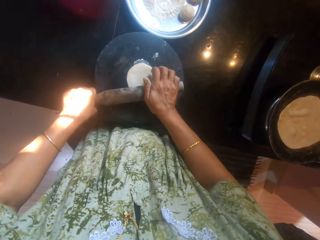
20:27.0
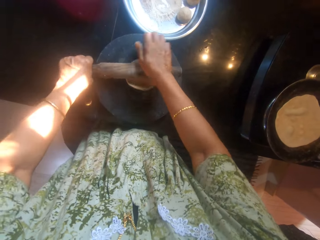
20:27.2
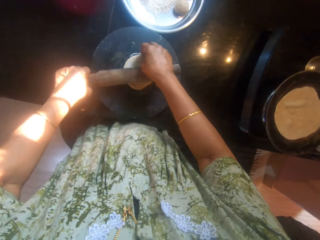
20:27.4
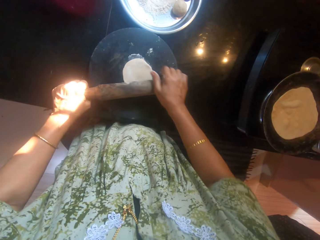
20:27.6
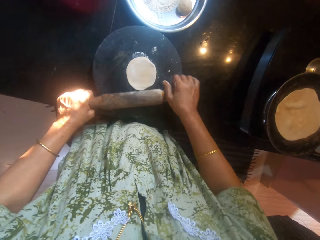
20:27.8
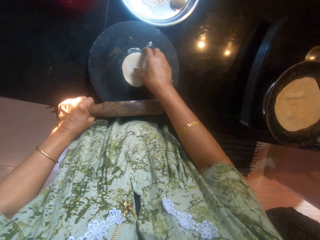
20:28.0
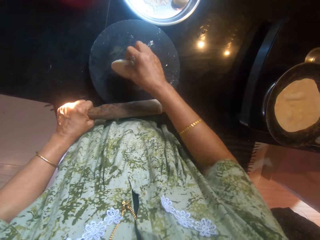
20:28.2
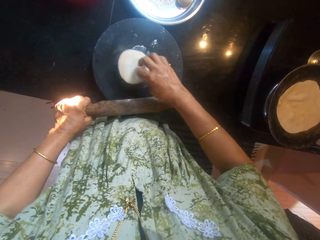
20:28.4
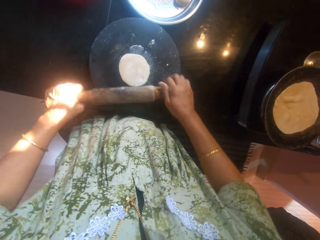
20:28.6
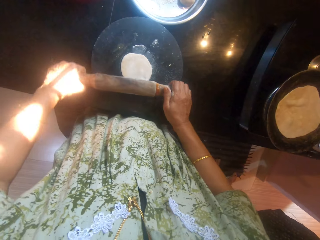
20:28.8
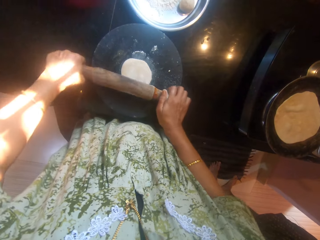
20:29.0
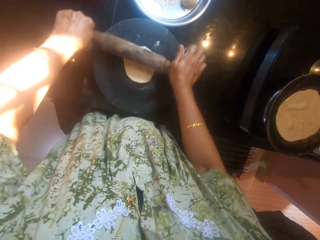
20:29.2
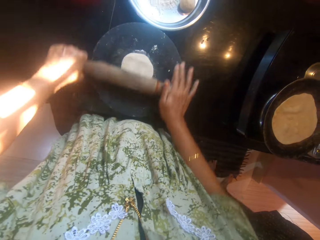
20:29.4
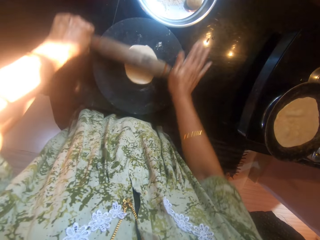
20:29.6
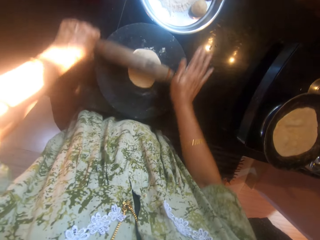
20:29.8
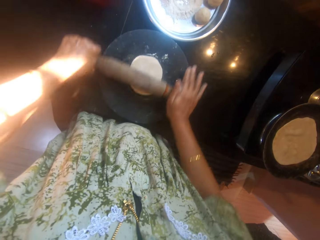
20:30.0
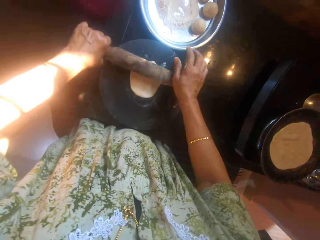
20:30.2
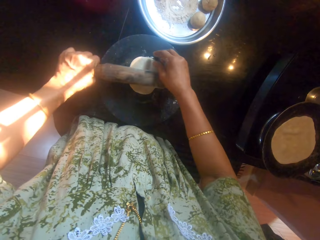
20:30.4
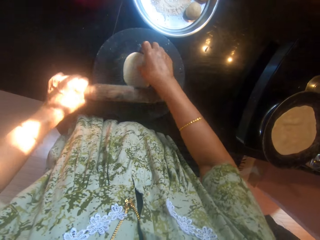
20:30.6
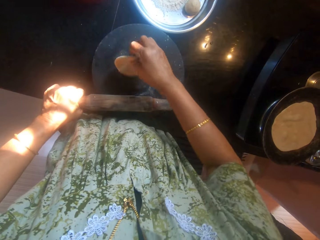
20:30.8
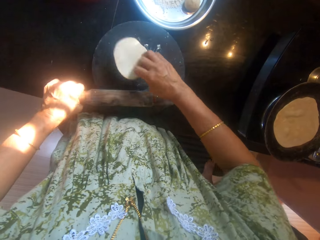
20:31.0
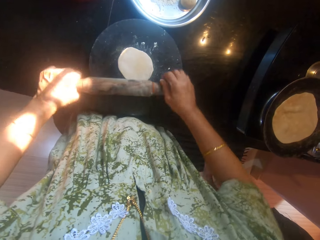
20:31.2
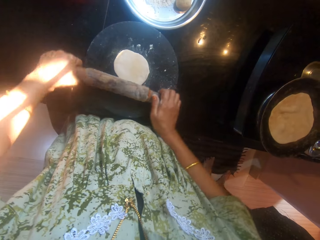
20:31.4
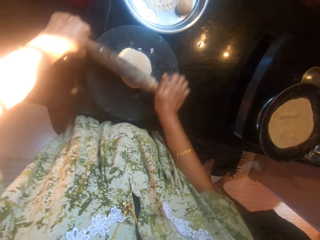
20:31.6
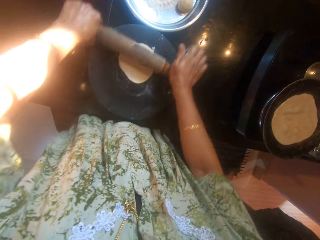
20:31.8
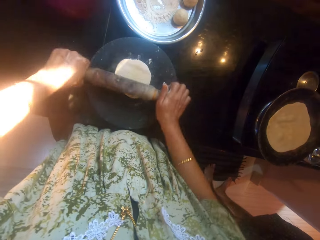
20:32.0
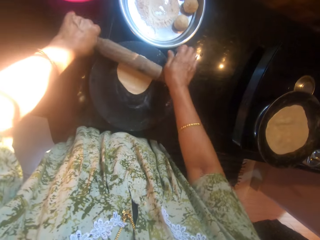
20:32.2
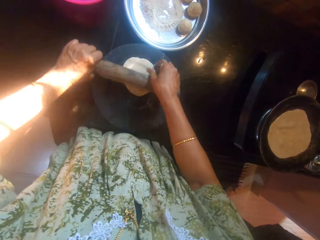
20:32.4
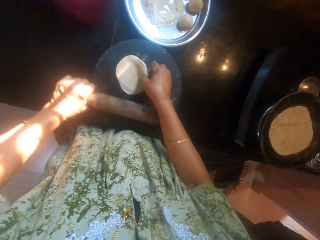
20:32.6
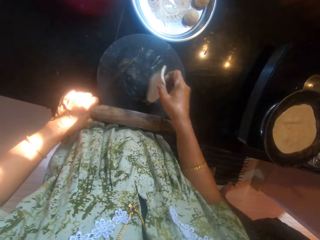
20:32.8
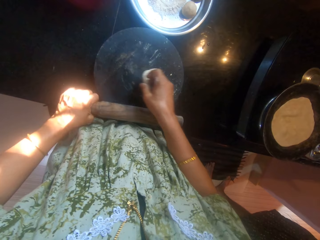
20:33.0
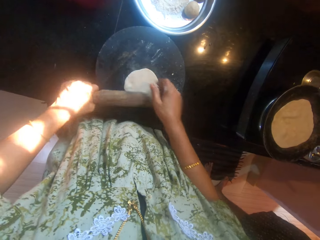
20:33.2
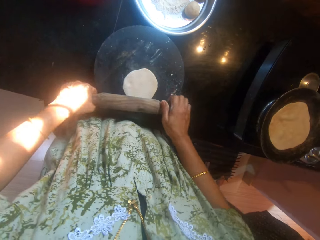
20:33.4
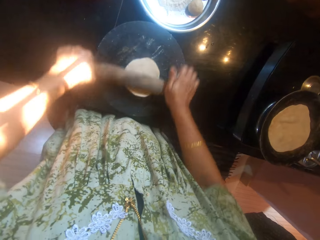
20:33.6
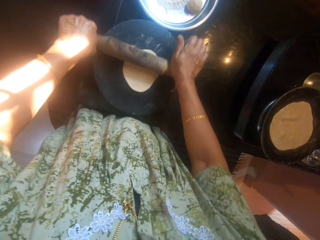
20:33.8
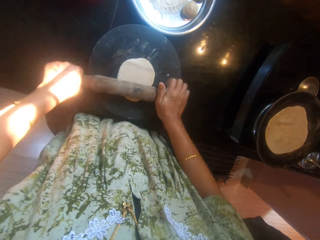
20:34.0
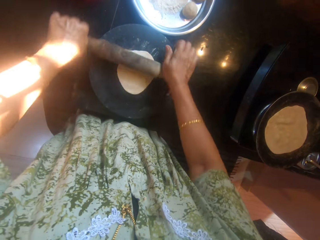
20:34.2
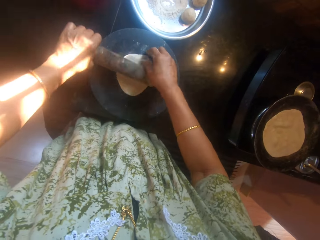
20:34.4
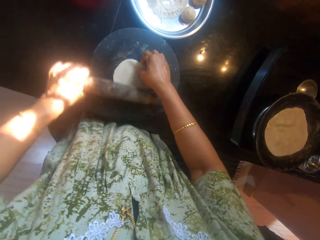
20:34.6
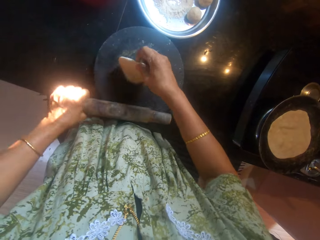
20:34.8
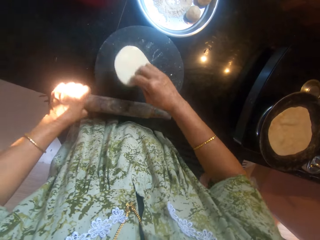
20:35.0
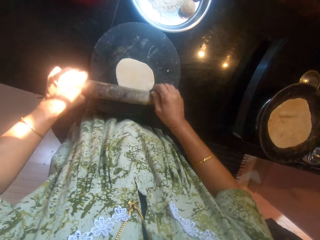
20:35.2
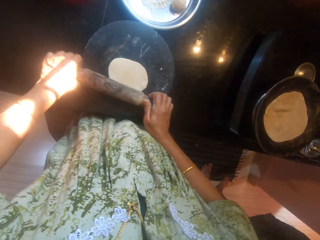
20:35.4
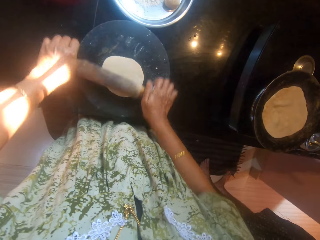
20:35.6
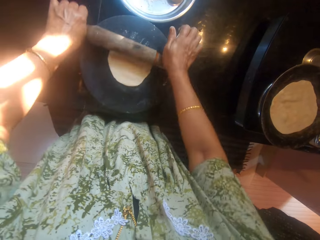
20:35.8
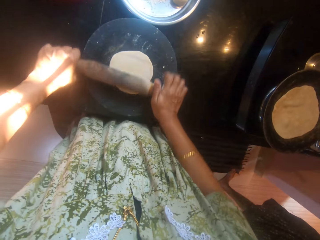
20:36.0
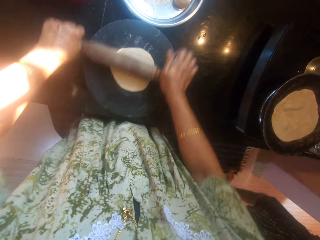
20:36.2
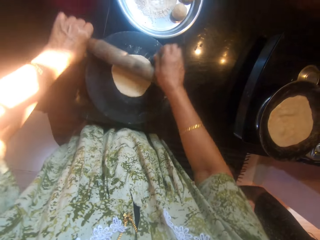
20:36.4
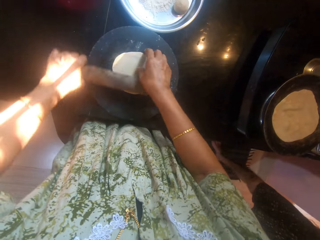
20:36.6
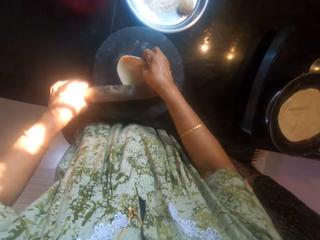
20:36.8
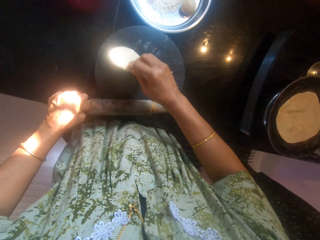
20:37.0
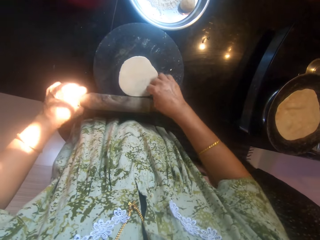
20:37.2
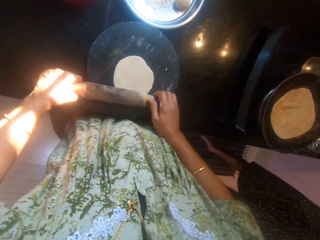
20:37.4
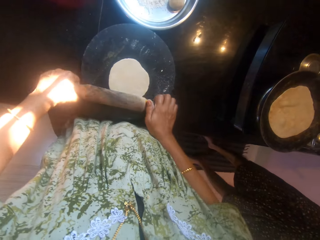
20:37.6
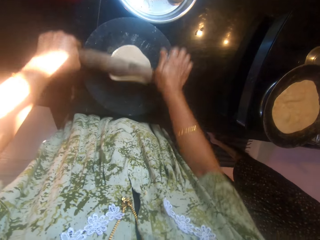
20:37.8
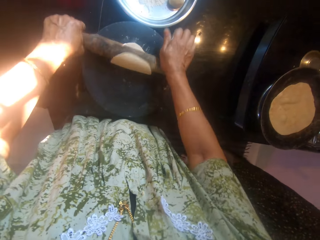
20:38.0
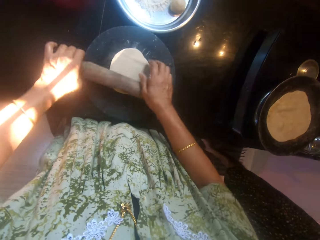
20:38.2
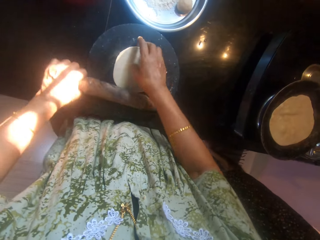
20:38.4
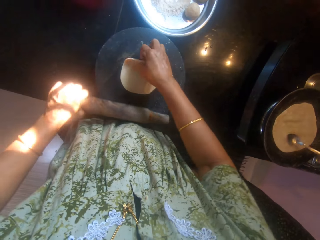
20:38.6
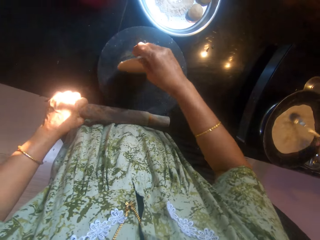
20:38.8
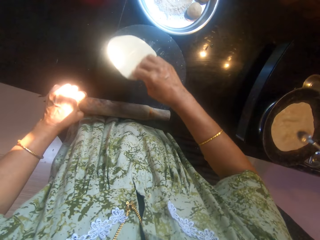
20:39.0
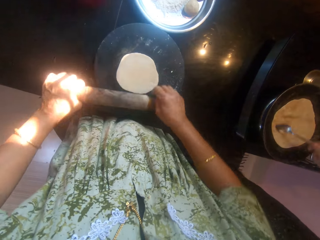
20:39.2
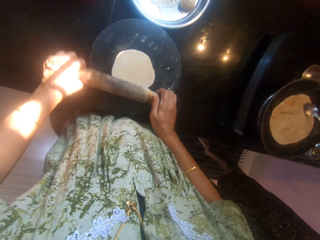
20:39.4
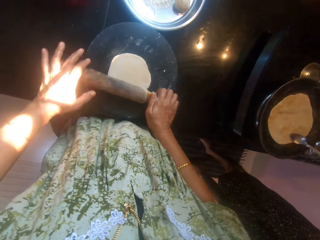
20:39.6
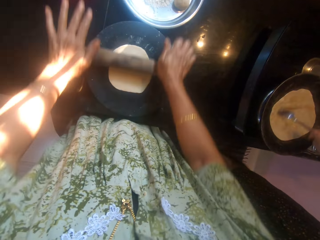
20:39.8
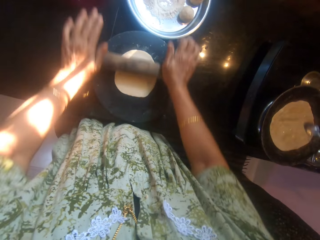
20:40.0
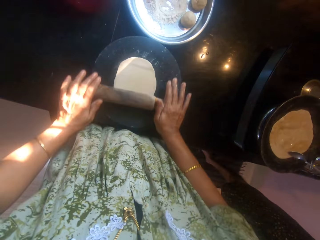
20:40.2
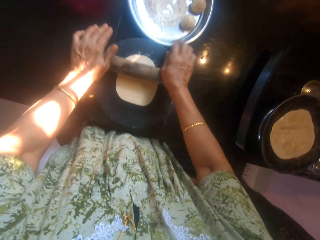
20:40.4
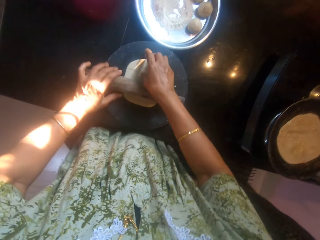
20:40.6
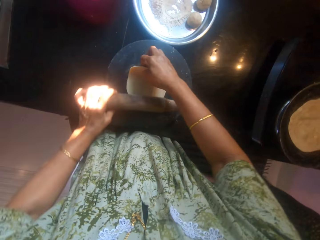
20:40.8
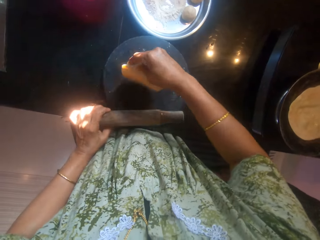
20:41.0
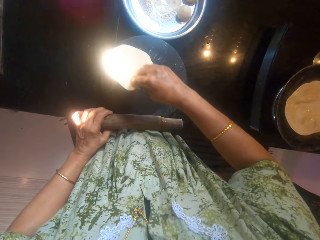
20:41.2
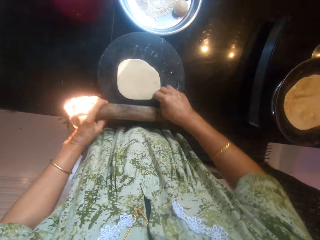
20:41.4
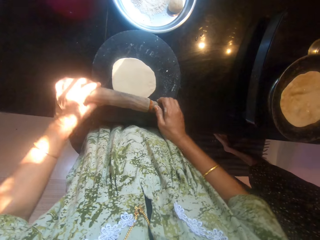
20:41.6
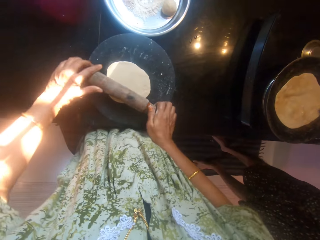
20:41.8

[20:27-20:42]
A man walks in the kitchen. The man fries the flatbread.

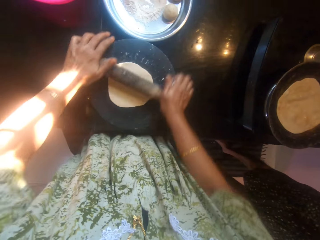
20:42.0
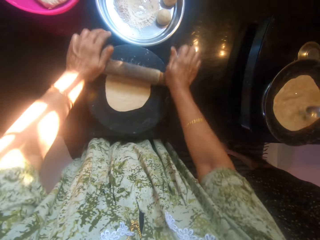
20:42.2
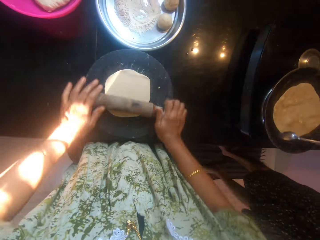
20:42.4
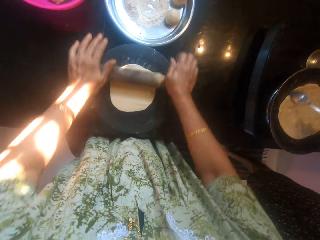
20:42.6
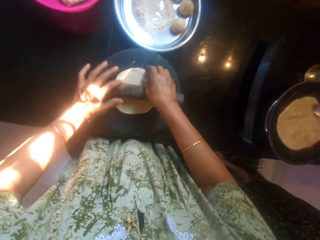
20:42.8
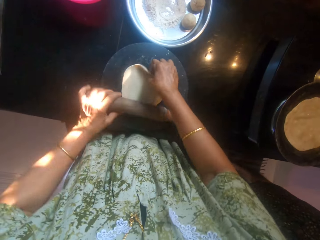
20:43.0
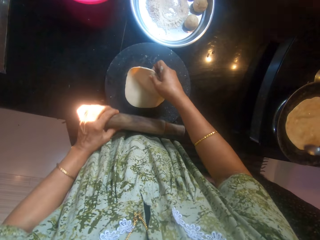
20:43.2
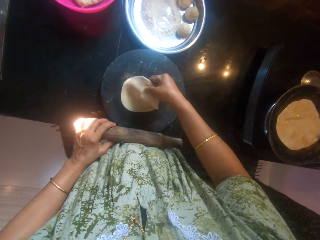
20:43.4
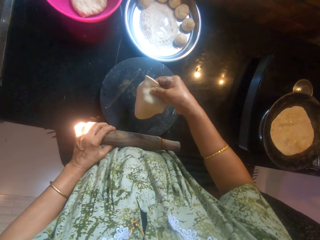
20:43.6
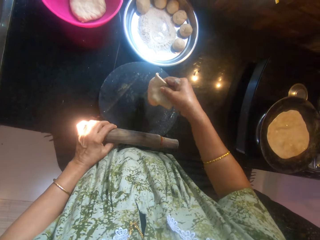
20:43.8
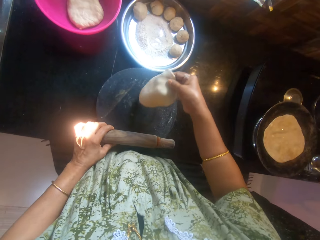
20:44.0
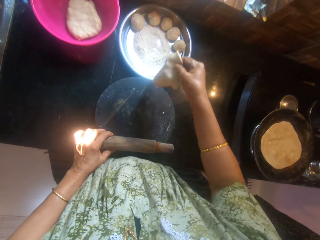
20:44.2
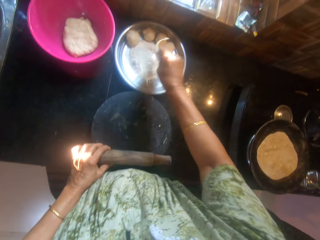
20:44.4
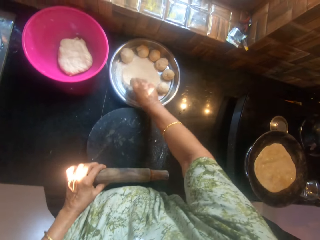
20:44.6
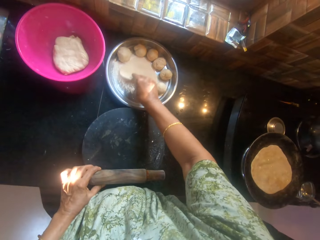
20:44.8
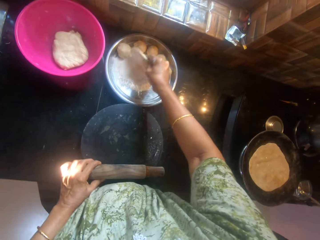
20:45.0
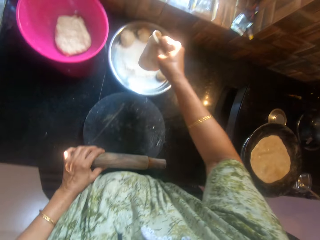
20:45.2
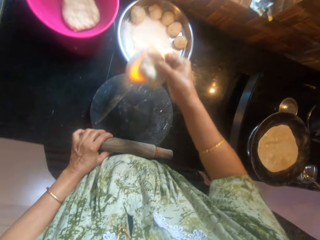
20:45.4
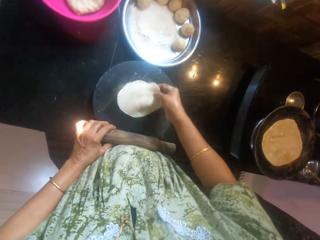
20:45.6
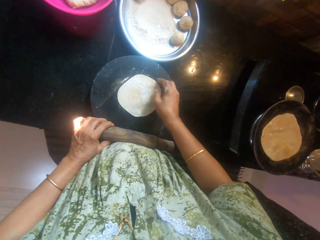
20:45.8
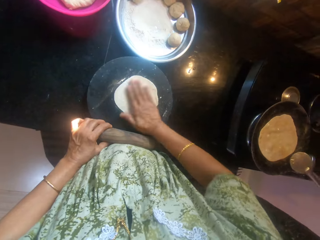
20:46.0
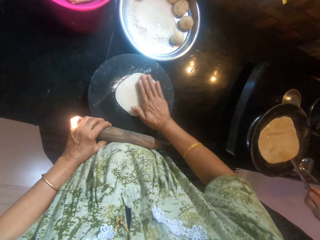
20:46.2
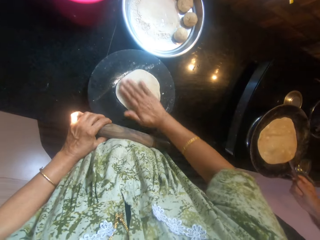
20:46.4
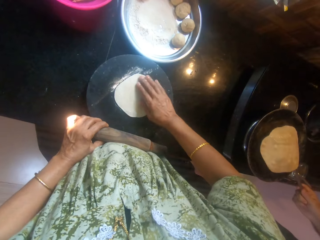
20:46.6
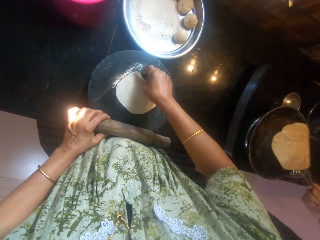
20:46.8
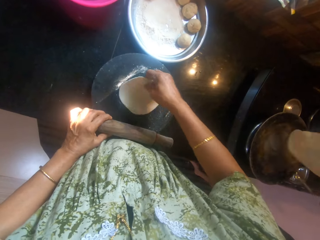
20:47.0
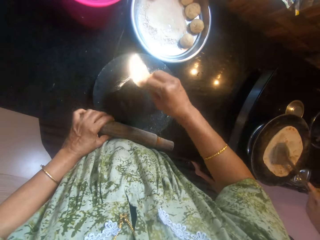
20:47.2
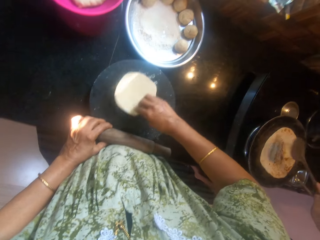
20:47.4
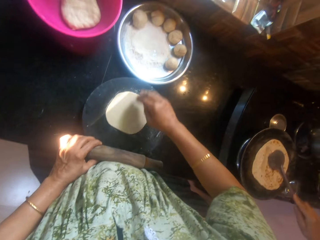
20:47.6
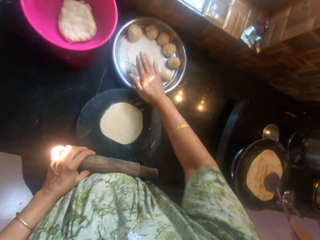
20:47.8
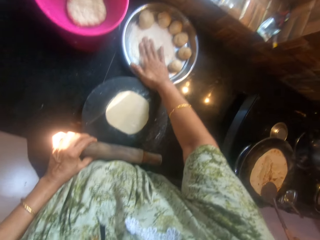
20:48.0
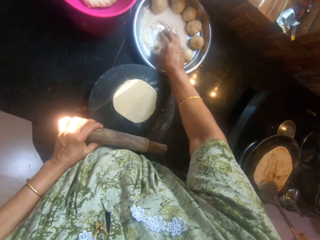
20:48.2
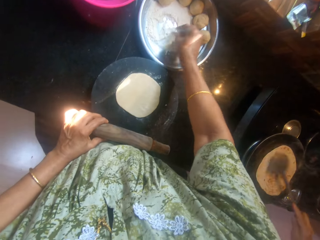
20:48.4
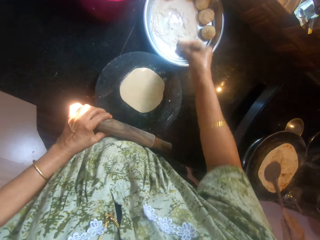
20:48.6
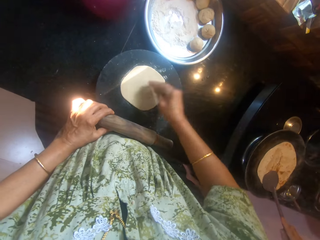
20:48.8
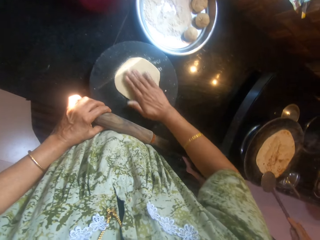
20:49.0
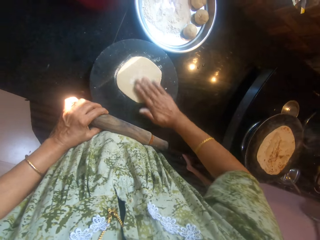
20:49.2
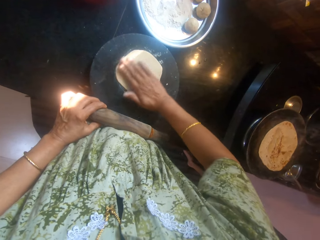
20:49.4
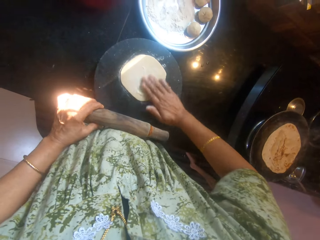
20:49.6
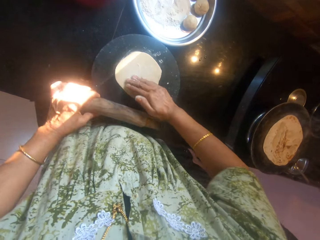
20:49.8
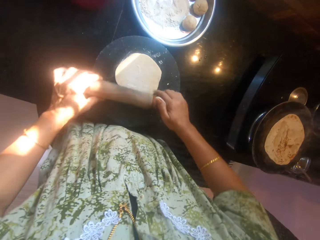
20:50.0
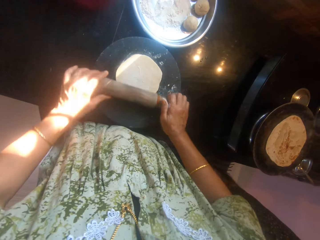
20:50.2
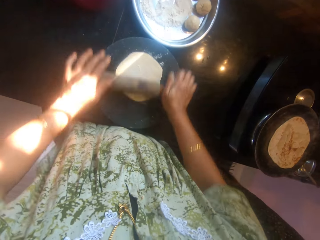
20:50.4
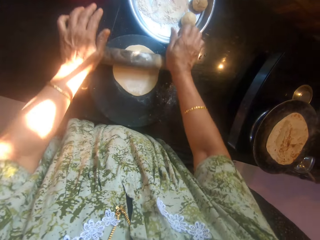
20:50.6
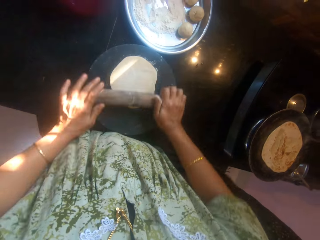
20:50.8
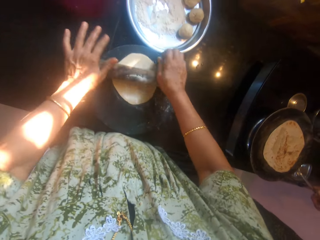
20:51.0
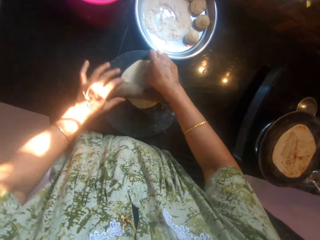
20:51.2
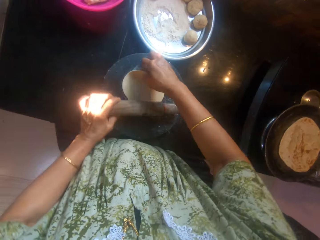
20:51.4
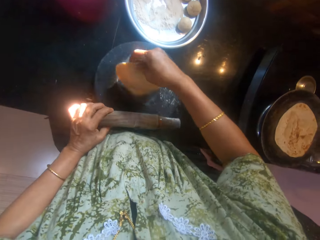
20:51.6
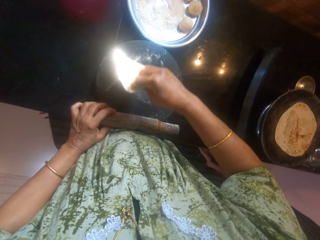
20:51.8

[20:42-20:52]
The camera wearer dips the dough from the board in flour in the tray. She drops the dough on the board. A man turns the flatbread in the pan. The camera wearer rubs flour from the tray on the dough with her hands. She kneads the dough on the board with a rolling pin.
